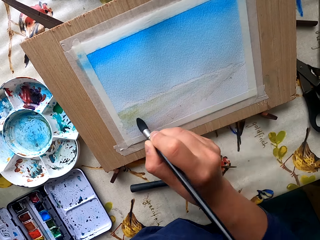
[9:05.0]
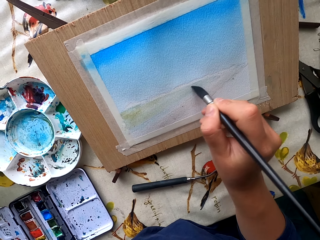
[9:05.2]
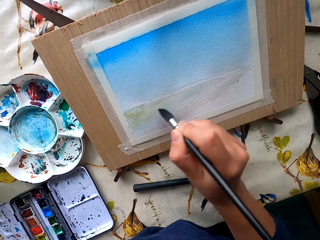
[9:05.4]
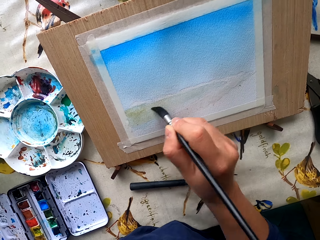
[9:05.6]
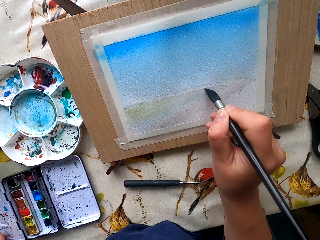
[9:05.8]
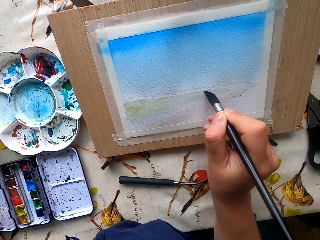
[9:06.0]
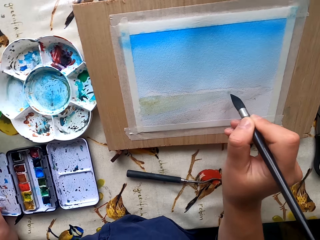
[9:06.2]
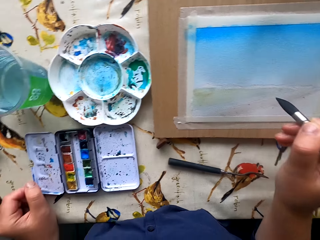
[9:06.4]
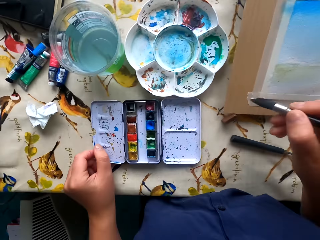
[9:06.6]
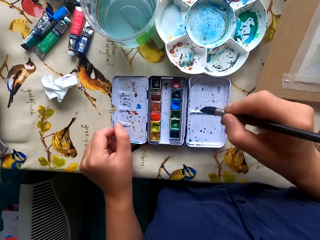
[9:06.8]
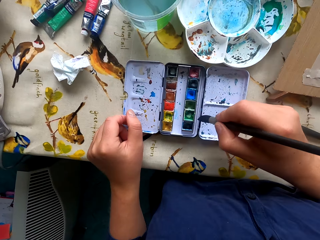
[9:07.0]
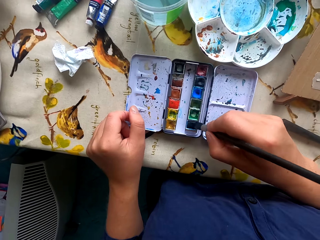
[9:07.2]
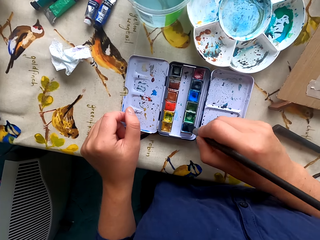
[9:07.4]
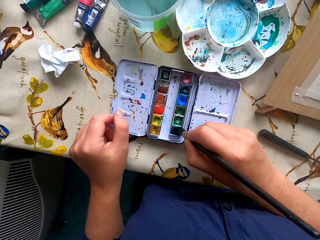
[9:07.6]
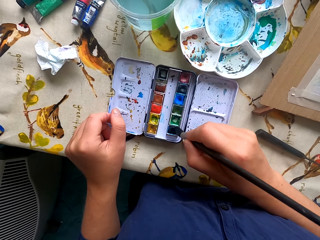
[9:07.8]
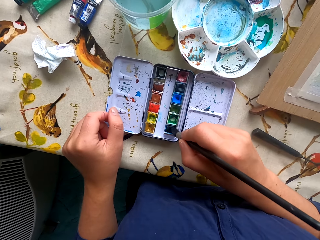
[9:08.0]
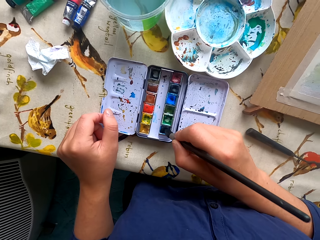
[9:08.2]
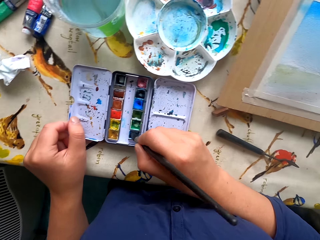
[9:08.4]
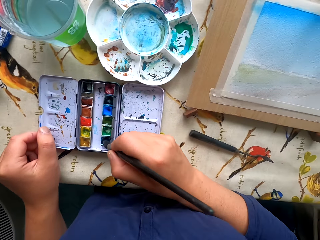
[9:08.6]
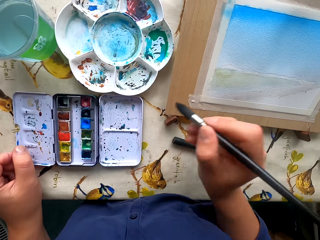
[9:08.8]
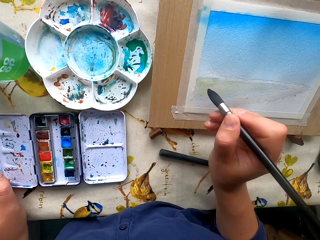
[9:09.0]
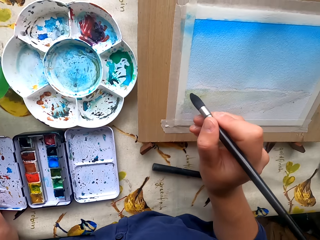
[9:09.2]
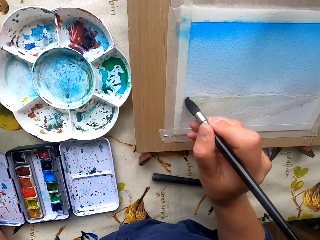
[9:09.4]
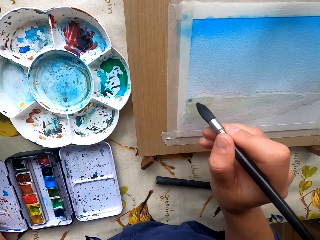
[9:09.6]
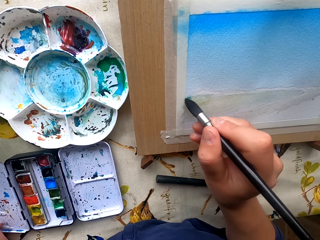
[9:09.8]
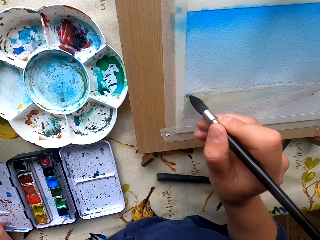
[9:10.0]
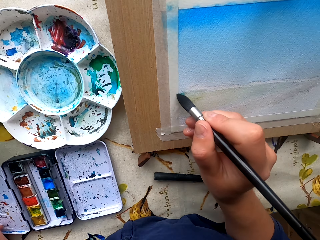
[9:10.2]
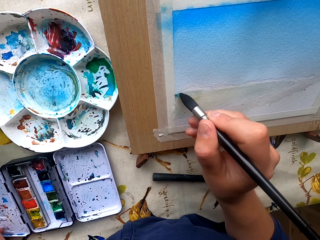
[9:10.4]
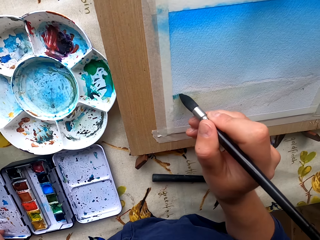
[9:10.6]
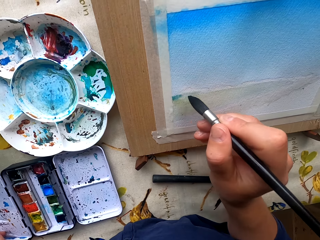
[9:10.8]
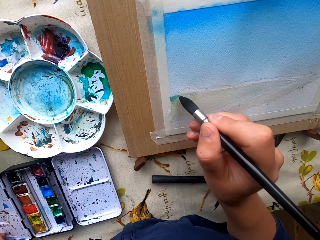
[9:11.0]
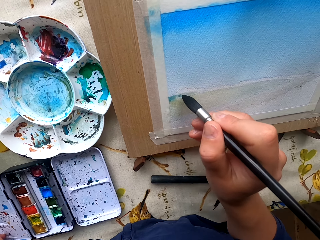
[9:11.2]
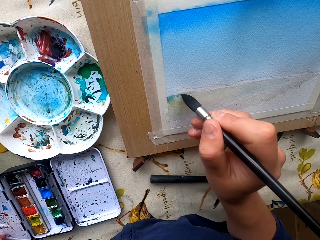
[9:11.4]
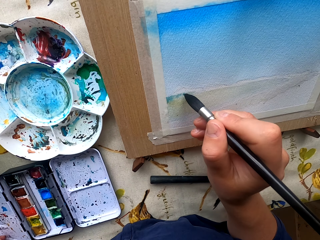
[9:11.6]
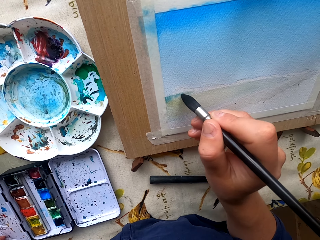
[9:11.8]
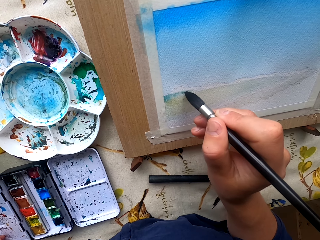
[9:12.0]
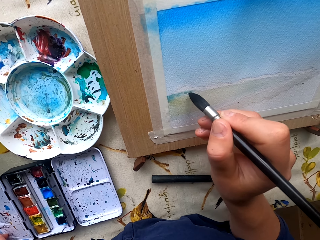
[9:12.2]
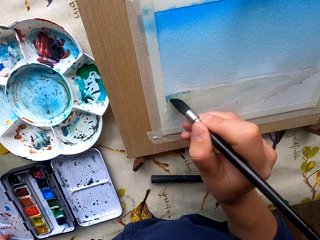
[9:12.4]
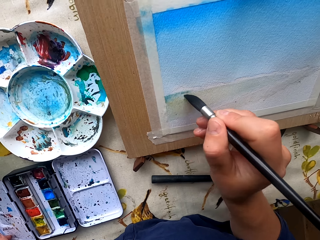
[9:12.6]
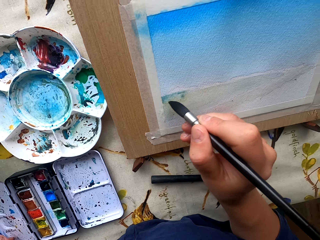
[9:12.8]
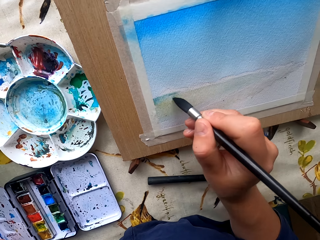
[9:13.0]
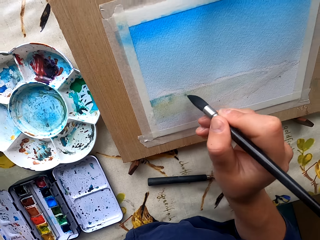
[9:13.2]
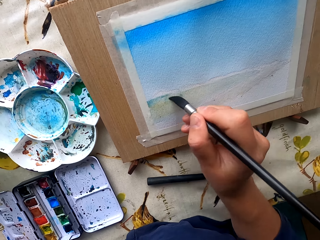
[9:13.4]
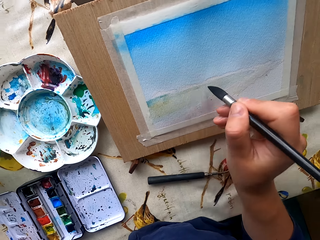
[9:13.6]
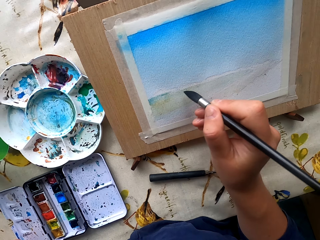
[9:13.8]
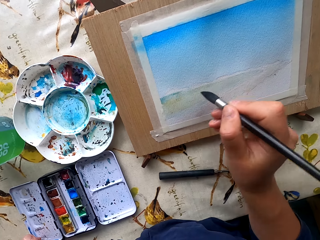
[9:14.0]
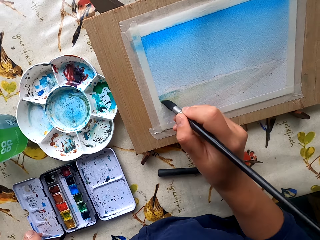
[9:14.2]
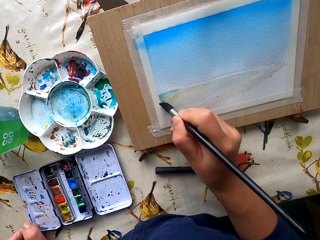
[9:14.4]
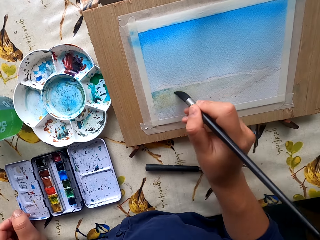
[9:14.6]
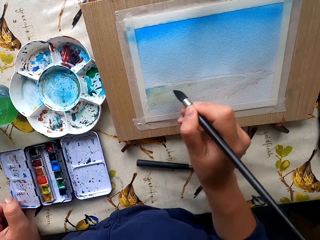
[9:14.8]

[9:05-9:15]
The camera wearer dips the paintbrush in the water paint. They paint the drawing paper.

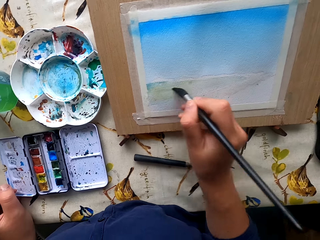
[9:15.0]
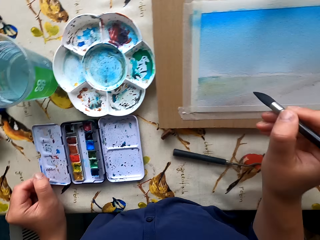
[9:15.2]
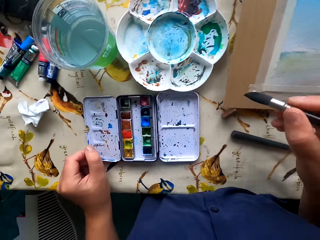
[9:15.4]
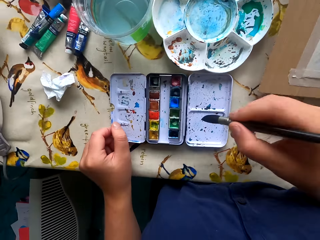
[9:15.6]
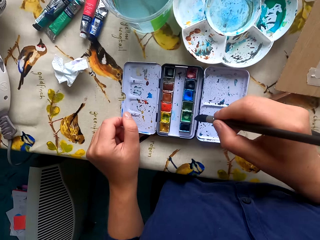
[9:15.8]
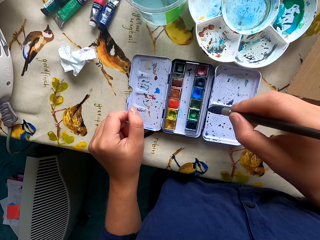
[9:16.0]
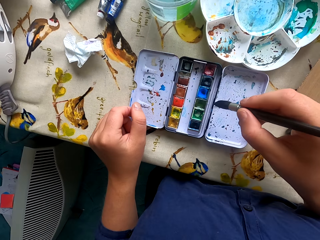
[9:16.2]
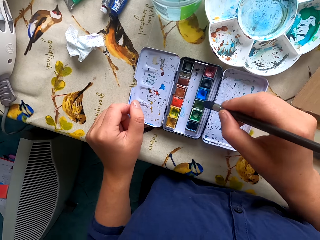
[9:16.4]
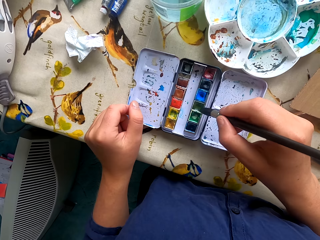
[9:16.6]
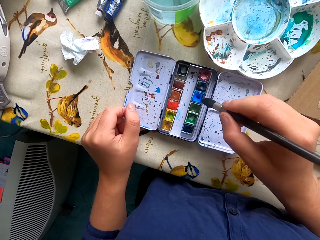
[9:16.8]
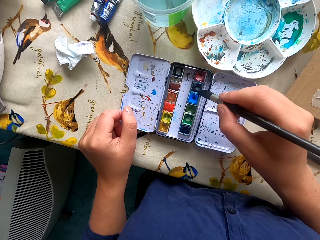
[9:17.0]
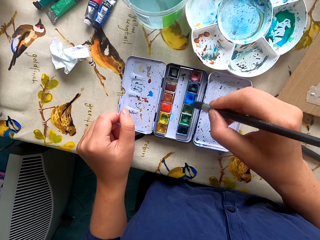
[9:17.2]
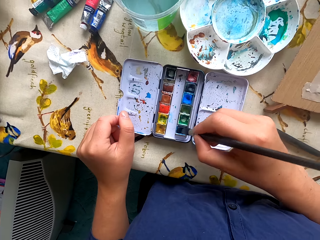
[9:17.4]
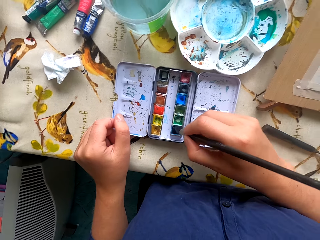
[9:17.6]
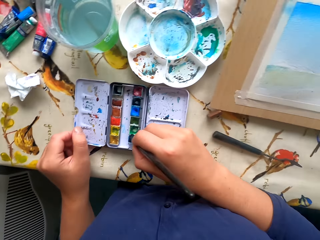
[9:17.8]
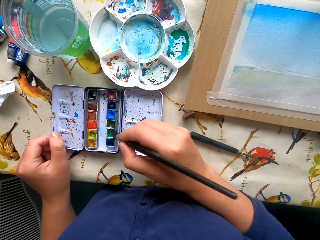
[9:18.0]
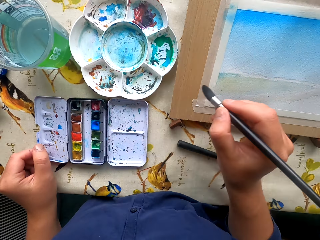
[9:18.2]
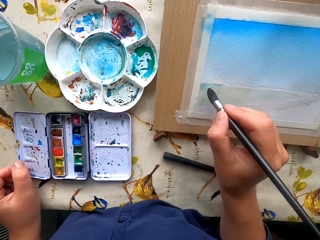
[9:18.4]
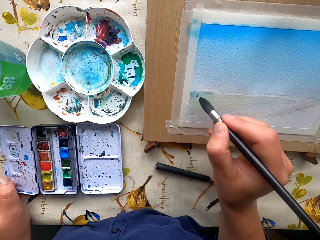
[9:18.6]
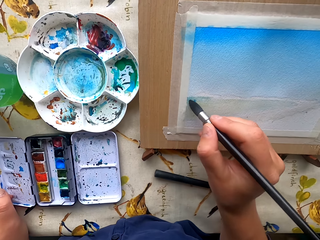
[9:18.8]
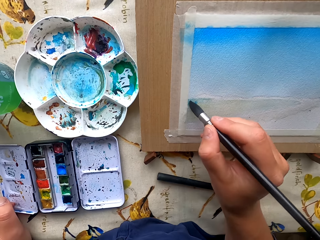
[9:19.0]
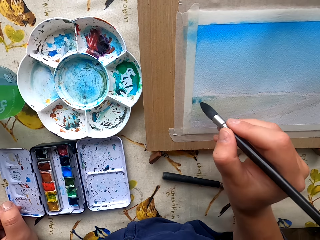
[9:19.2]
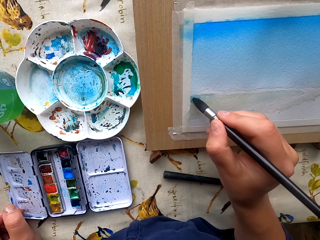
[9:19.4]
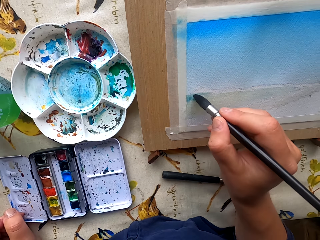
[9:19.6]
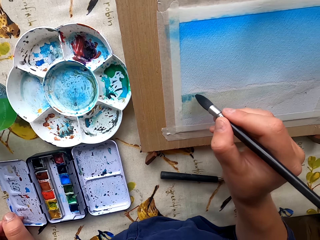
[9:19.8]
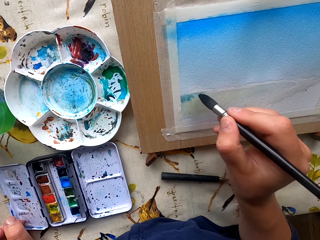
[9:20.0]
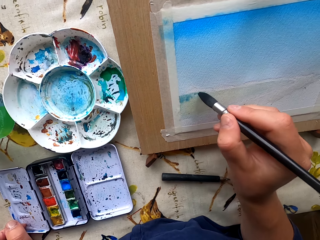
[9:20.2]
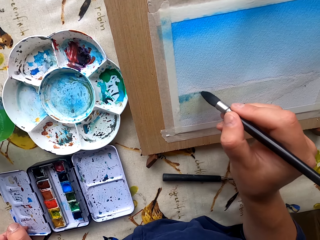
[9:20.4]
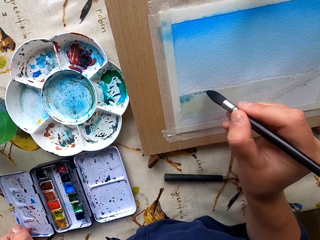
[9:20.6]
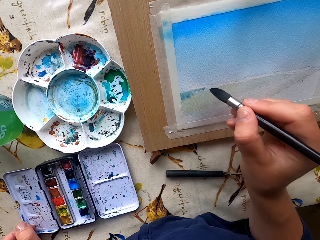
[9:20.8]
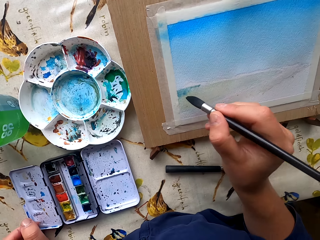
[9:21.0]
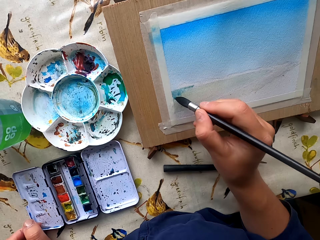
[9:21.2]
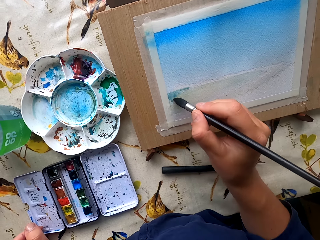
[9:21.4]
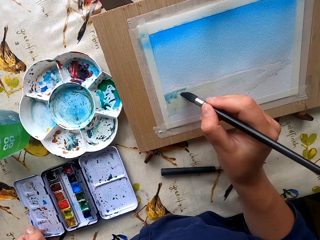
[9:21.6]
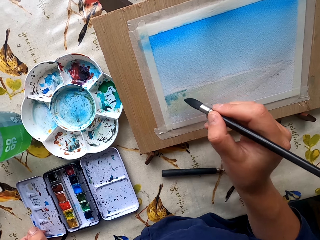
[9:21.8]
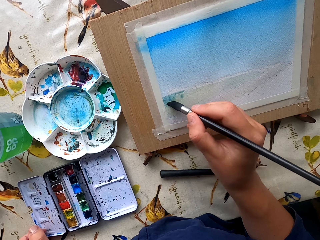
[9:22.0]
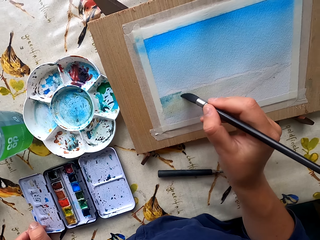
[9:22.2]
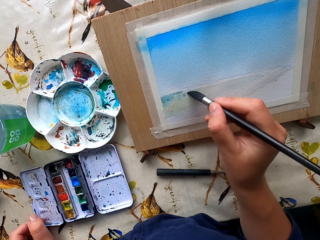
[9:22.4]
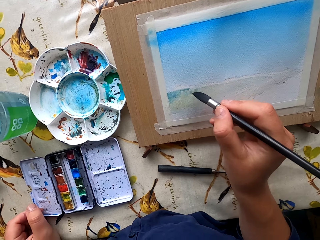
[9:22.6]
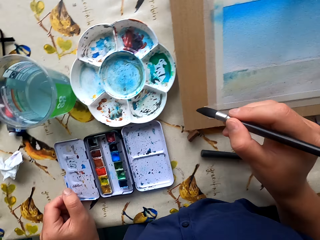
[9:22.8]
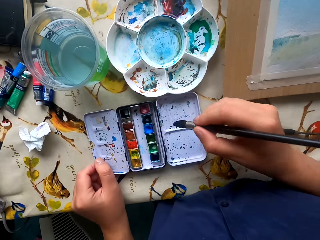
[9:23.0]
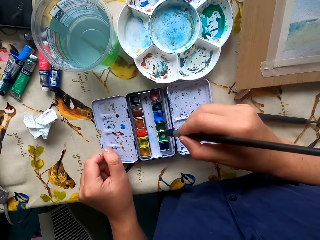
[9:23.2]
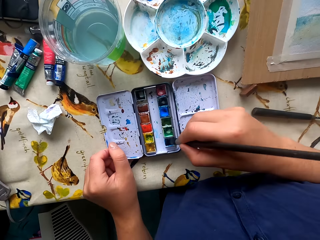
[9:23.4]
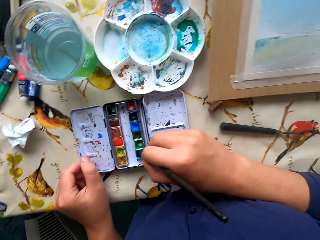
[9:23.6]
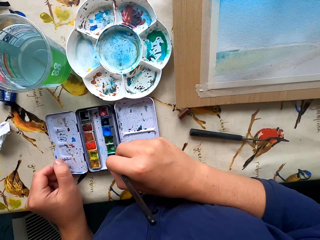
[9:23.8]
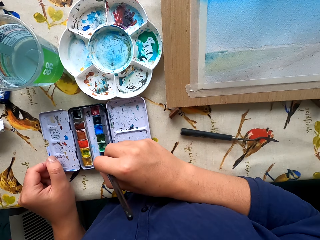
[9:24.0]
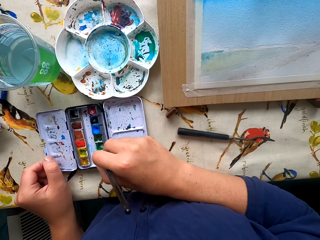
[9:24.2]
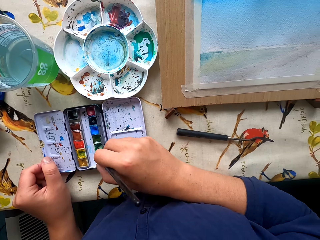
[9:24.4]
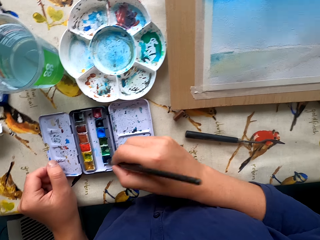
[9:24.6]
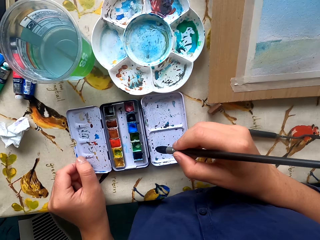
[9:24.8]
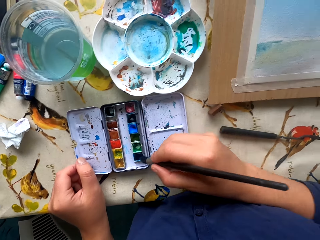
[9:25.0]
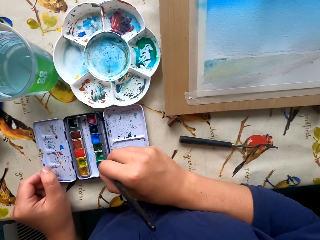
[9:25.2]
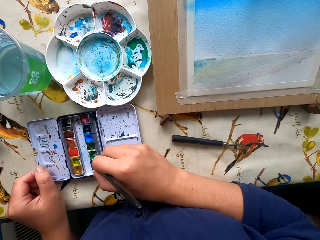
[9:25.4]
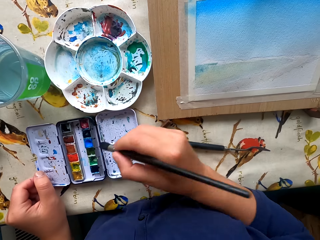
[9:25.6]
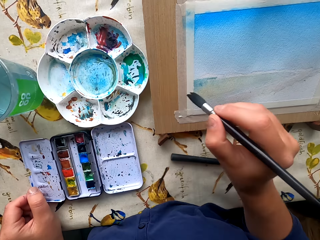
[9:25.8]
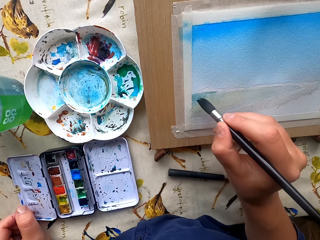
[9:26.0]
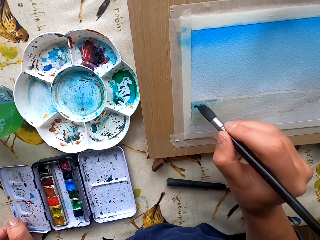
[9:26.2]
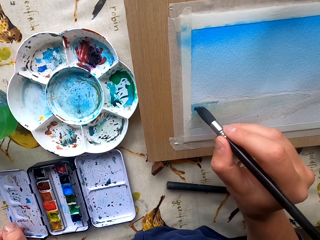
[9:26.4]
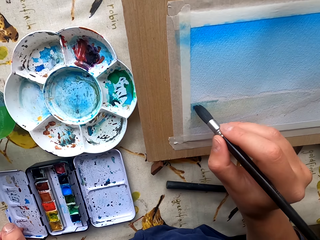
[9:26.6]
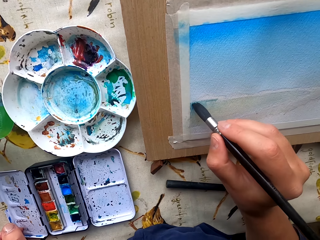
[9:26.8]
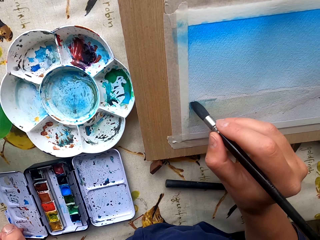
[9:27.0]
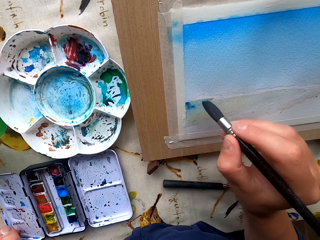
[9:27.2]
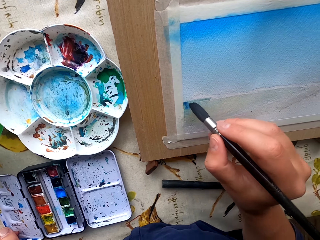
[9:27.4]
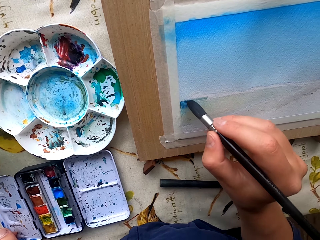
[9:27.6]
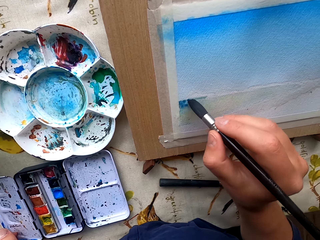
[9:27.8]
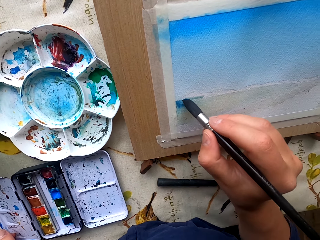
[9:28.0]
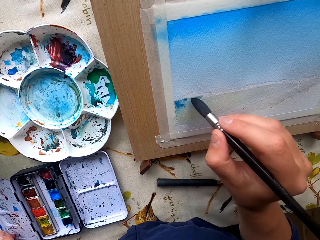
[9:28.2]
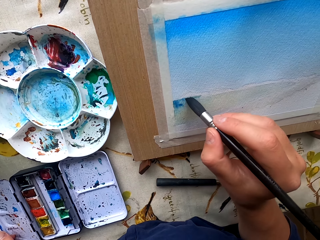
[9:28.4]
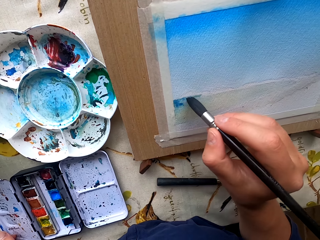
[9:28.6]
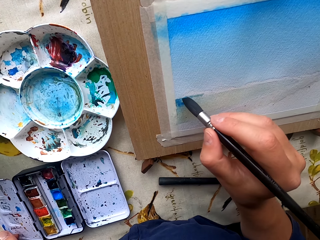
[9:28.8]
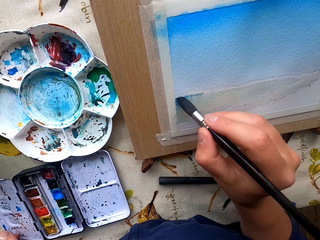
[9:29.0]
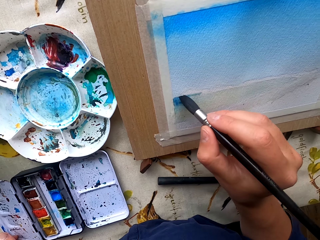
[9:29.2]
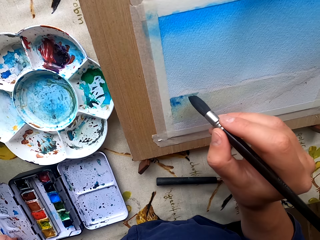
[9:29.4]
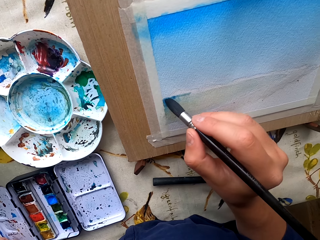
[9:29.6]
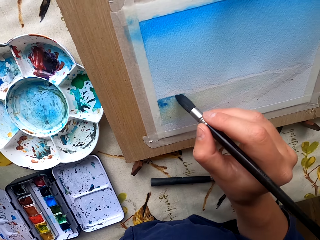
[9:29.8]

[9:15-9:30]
The camera wearer dips the paintbrush in the water paint. They paint on a paper. They dip the paintbrush in the water paint. They paint on the paper.
